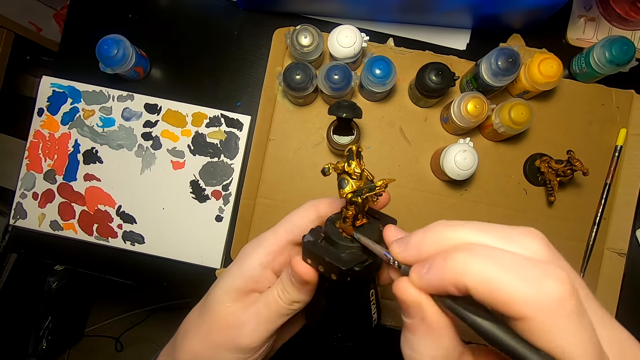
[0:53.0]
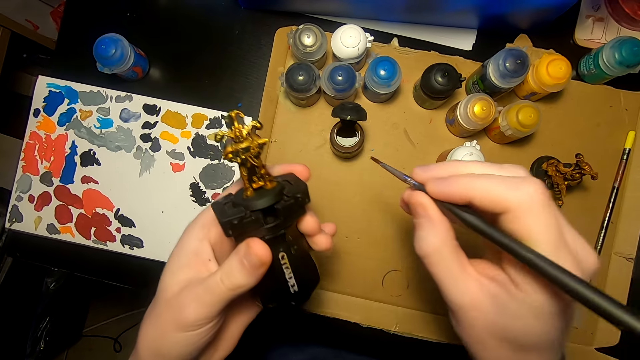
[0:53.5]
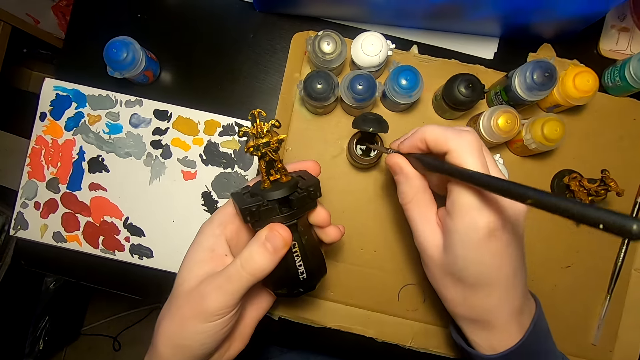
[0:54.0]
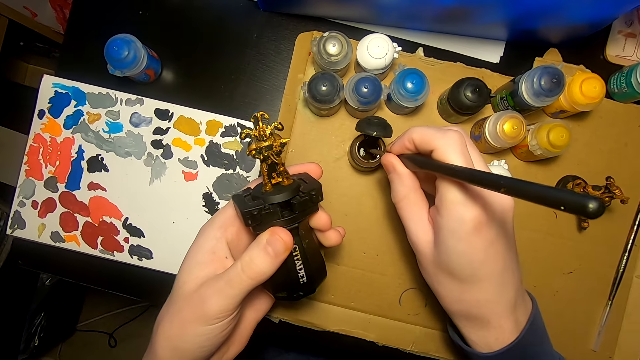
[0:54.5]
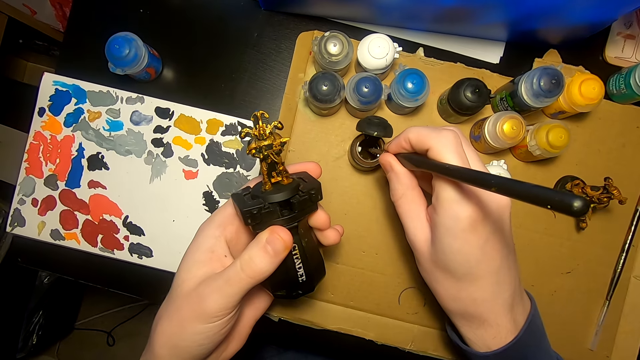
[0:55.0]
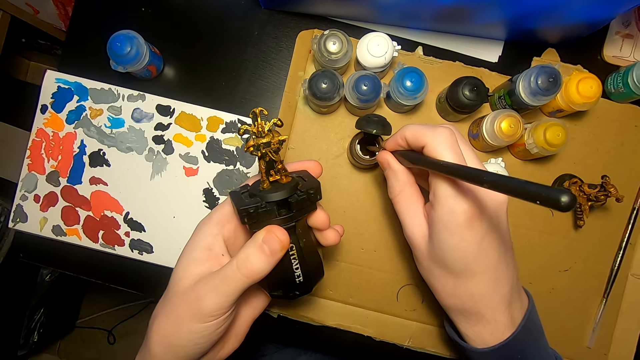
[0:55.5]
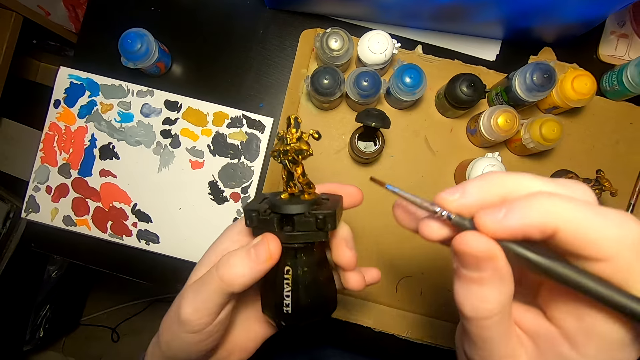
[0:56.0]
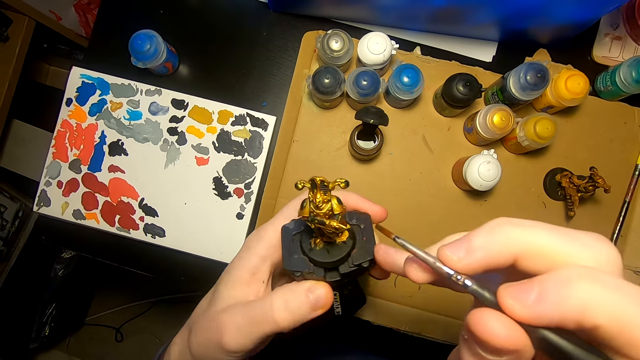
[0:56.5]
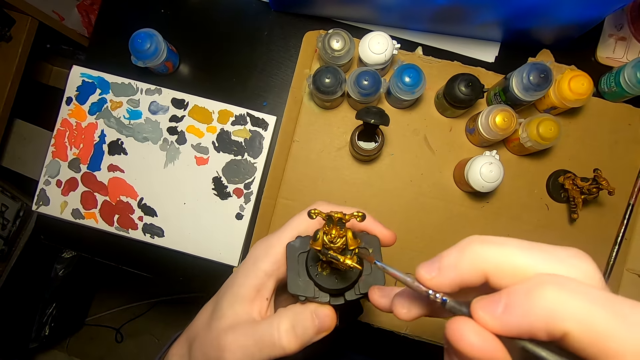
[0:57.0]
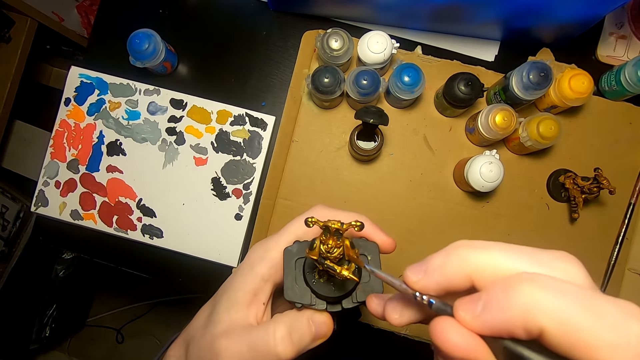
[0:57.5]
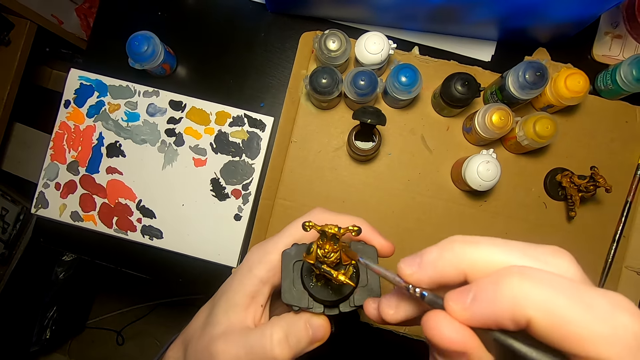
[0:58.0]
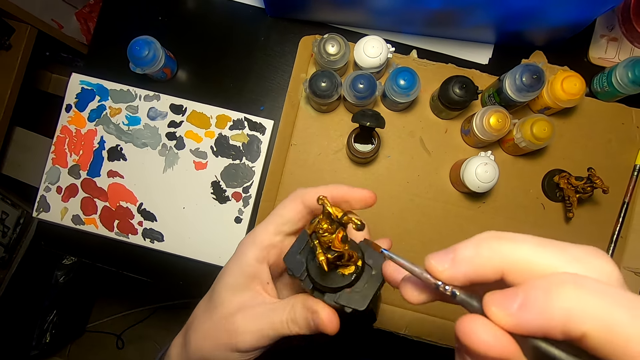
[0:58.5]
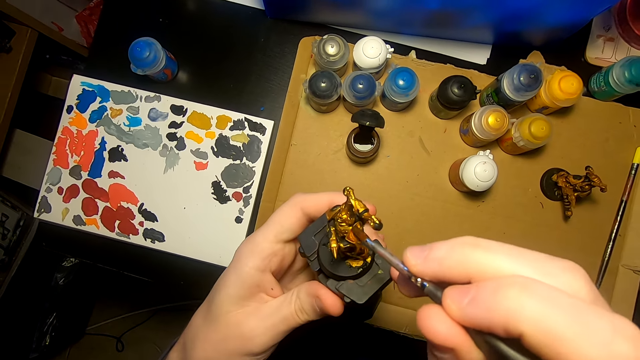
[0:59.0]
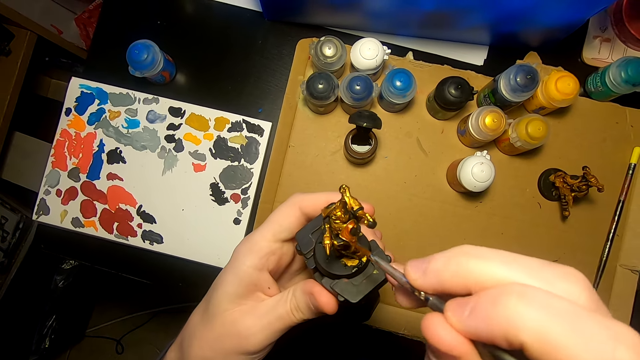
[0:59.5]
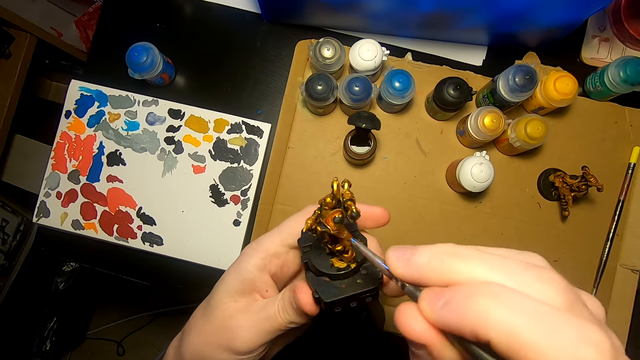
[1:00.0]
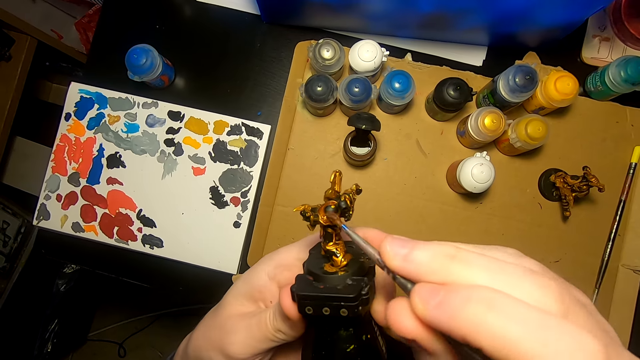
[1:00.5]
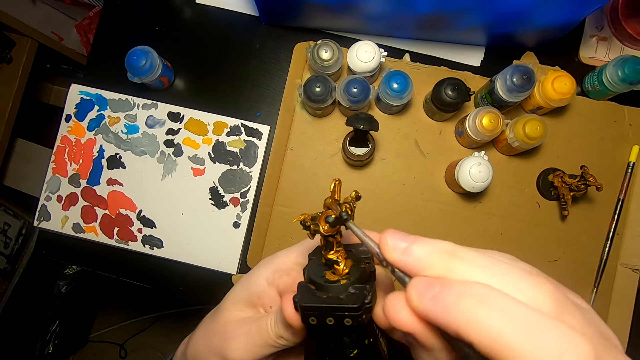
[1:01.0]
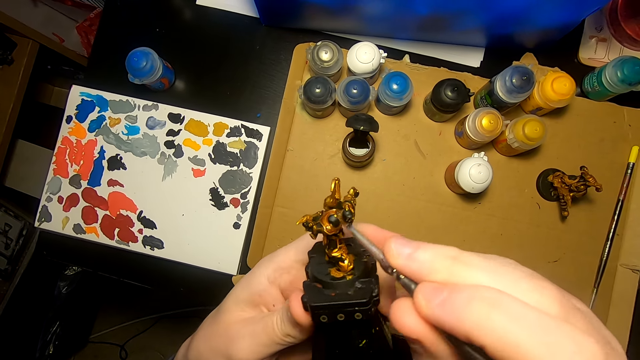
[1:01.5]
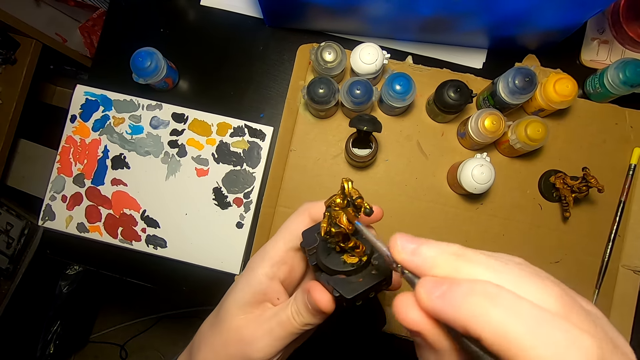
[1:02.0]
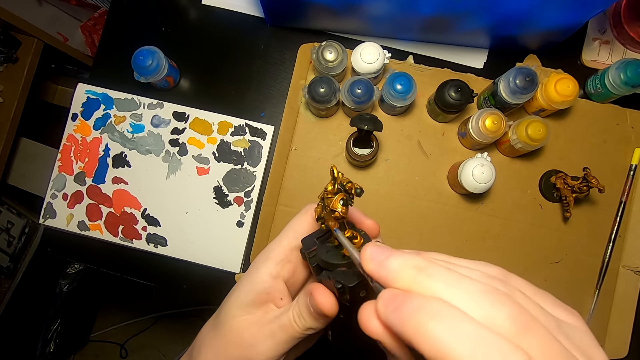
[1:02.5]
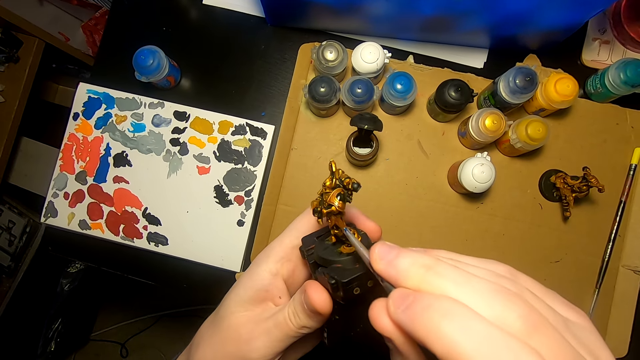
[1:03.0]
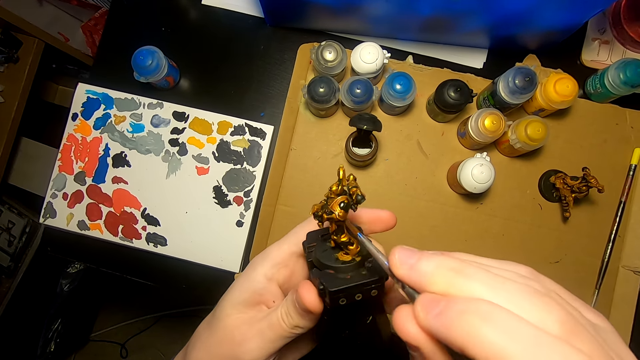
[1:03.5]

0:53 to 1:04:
The camera wearer dips the painting brush in the paints. They paint the model sculpture with the painting brush.

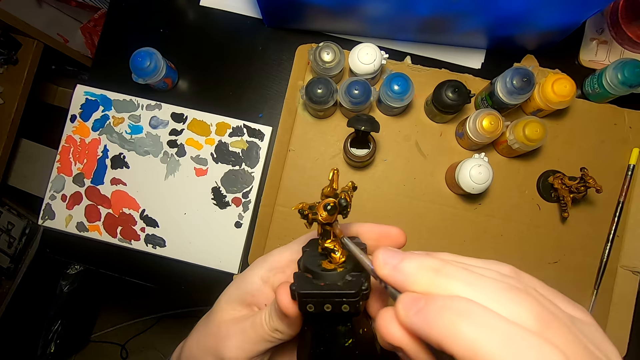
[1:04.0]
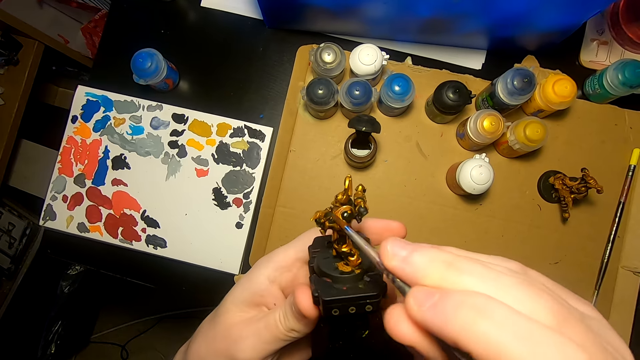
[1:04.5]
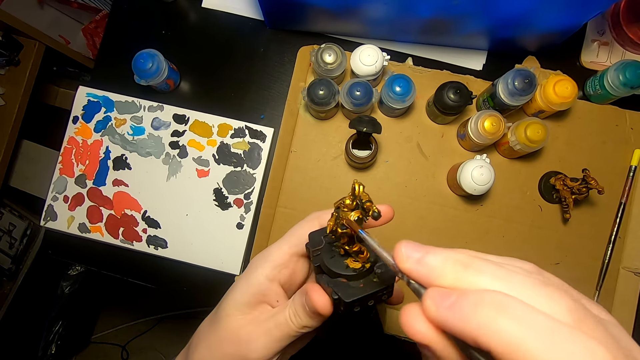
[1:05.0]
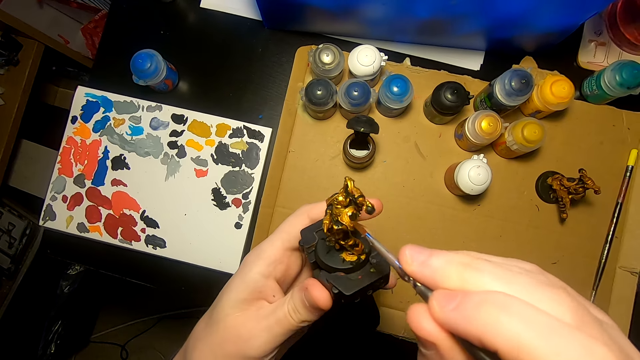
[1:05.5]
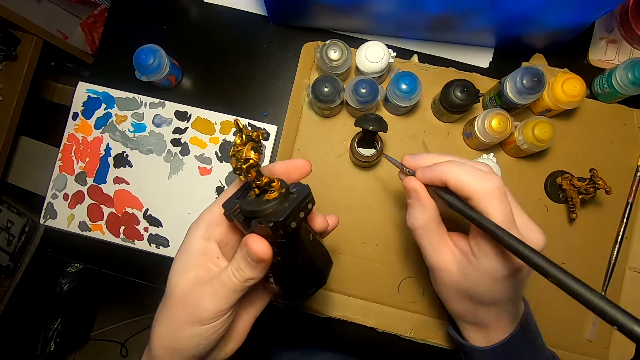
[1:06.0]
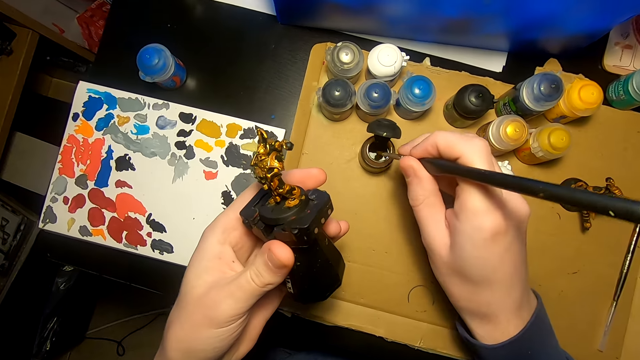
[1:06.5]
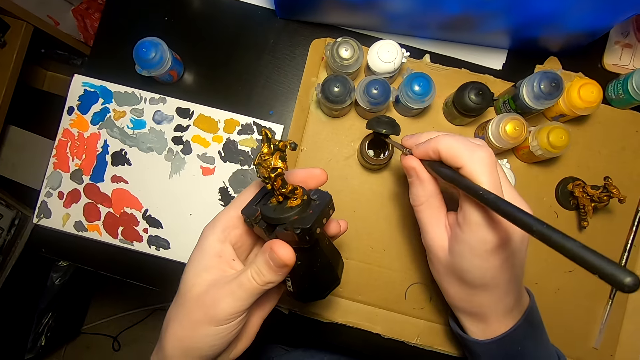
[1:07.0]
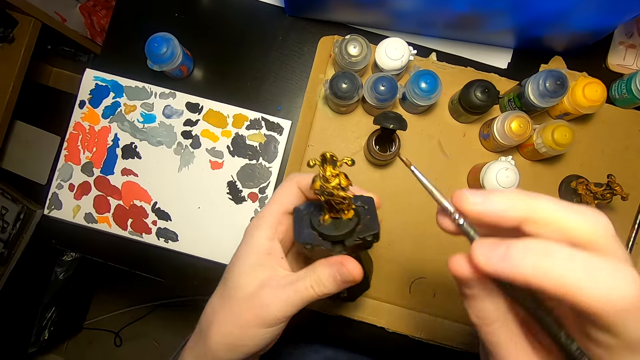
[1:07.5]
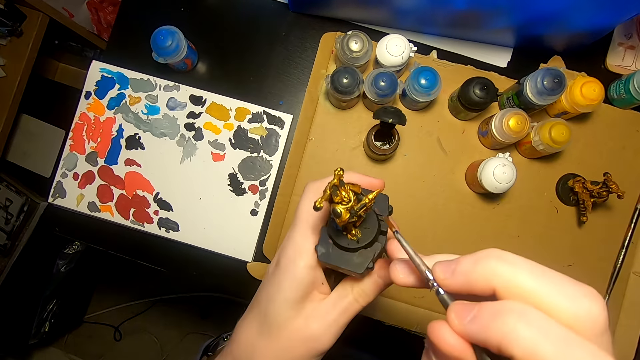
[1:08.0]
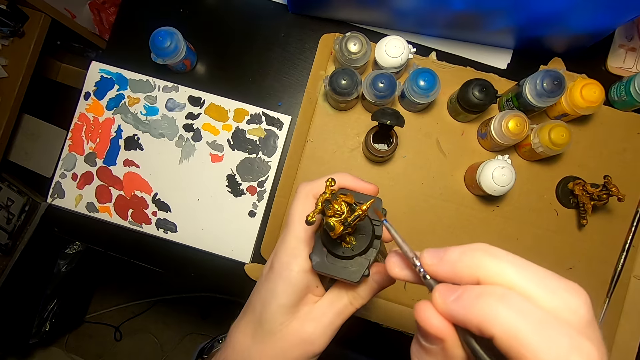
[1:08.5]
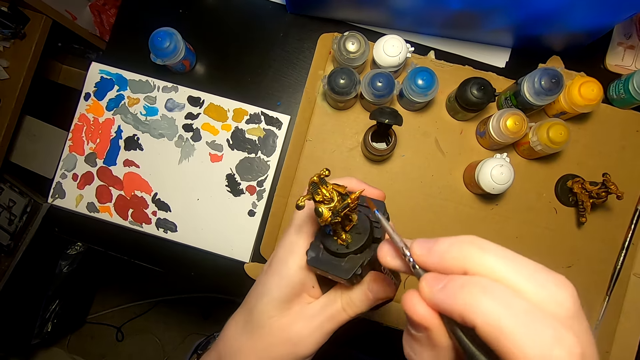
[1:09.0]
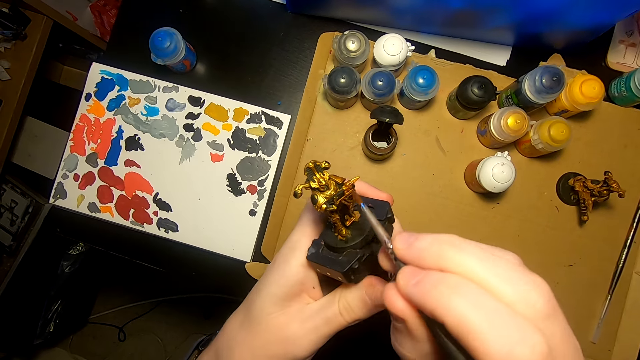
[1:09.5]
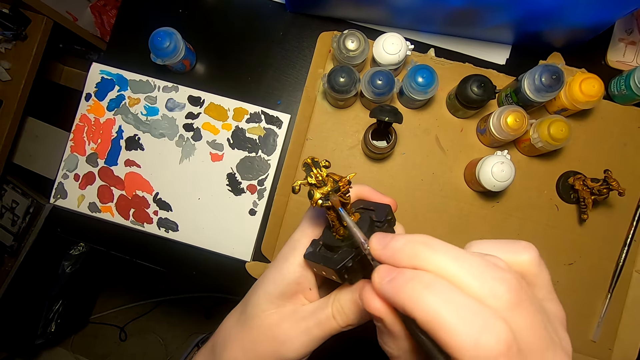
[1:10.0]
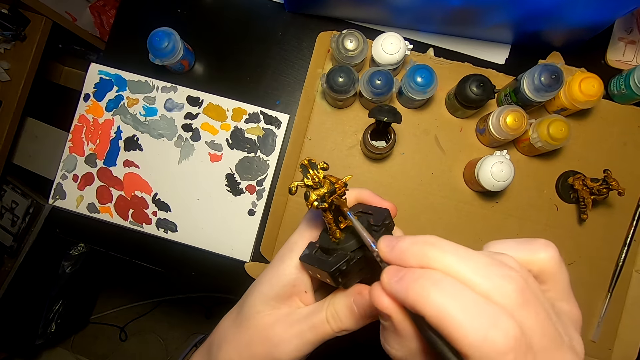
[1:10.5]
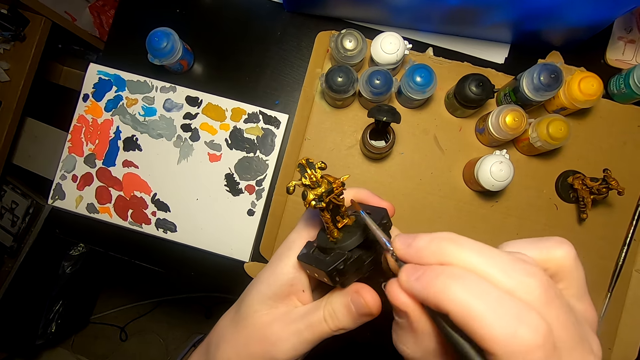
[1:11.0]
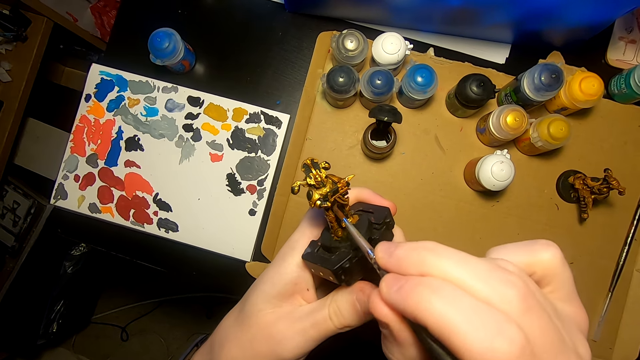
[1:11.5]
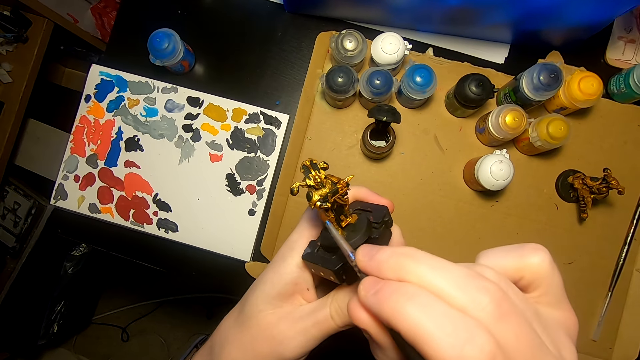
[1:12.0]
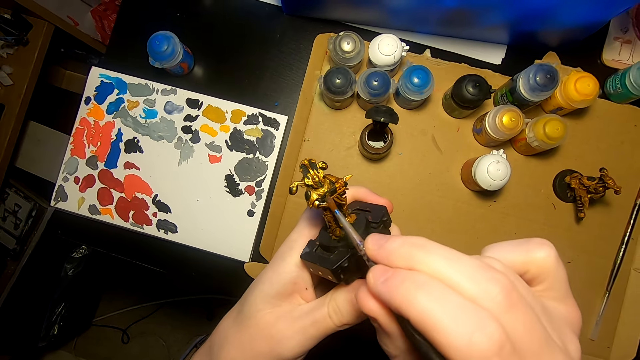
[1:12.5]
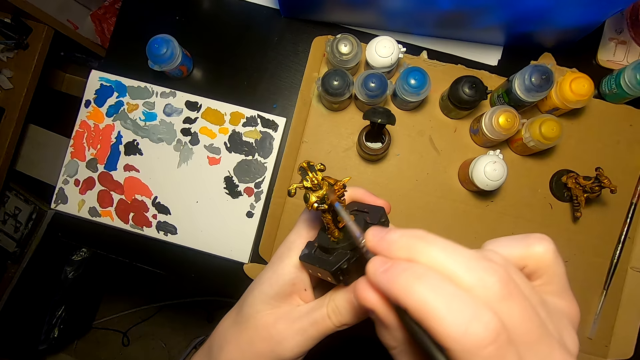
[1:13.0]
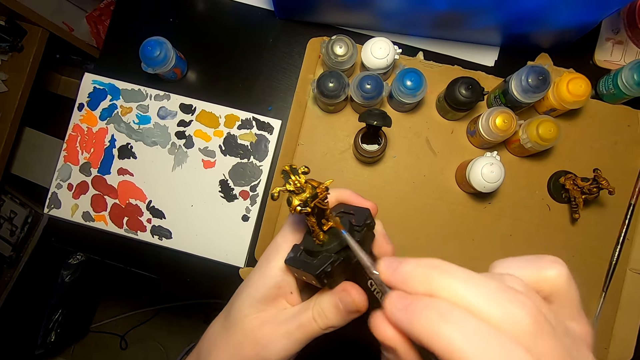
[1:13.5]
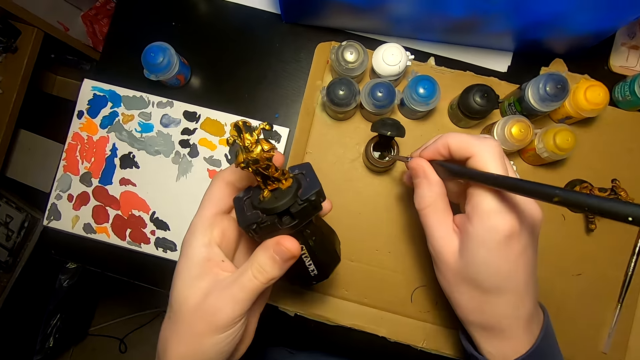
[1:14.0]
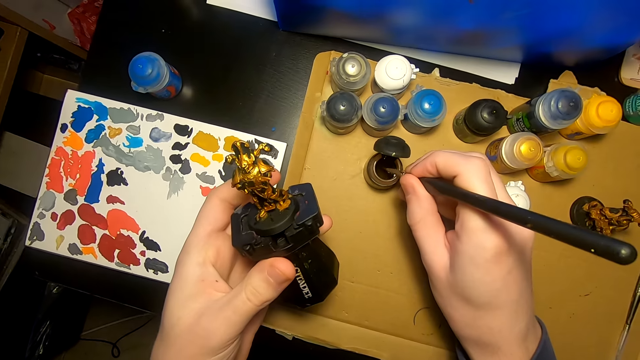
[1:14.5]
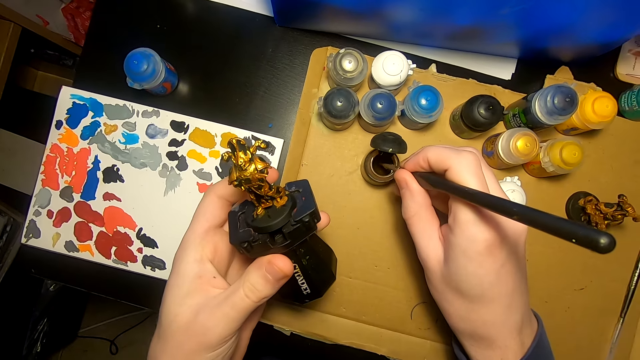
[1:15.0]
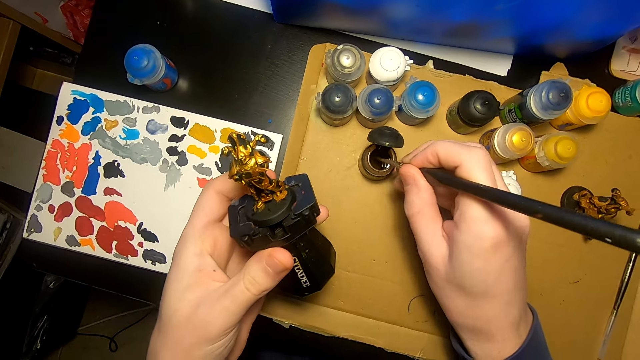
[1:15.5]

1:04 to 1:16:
The camera wearer dips the painting brush in the paints. They paint the model sculpture with the painting brush. They dip the painting brush in the paints.
